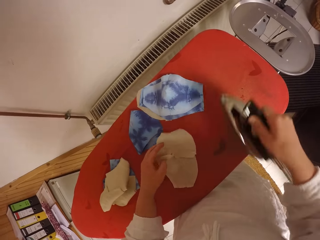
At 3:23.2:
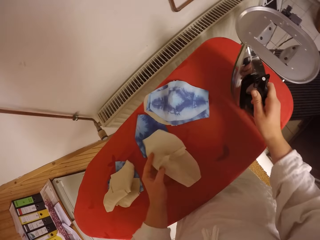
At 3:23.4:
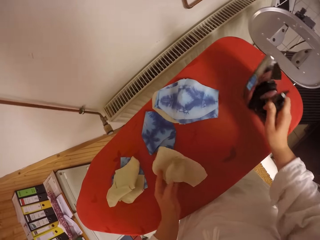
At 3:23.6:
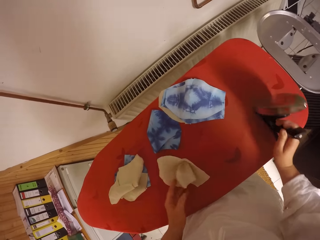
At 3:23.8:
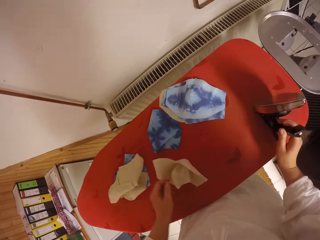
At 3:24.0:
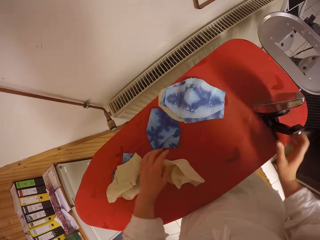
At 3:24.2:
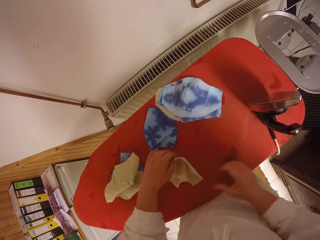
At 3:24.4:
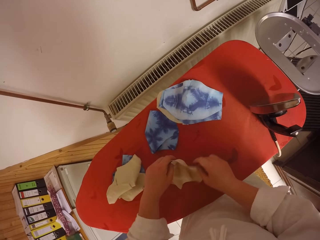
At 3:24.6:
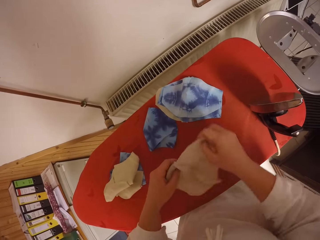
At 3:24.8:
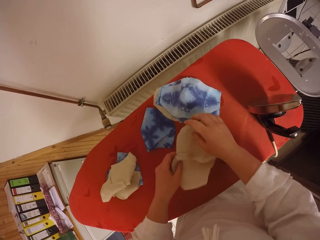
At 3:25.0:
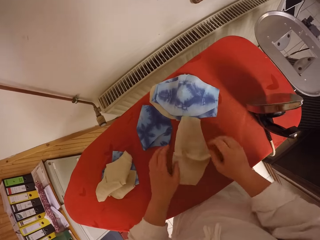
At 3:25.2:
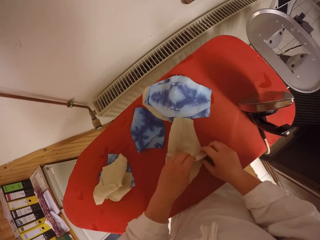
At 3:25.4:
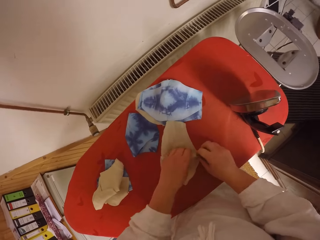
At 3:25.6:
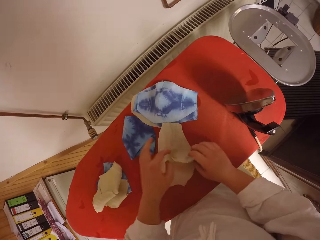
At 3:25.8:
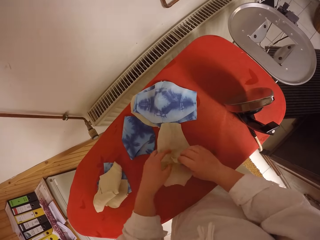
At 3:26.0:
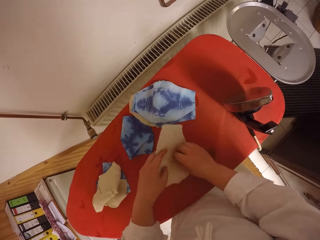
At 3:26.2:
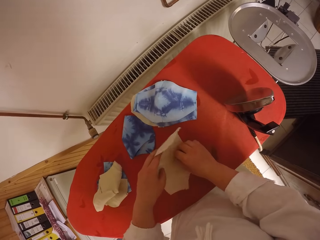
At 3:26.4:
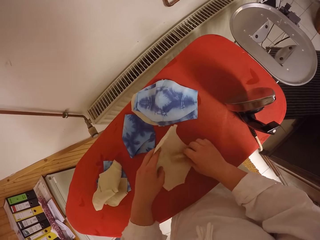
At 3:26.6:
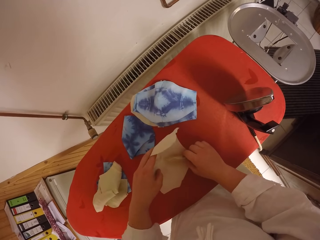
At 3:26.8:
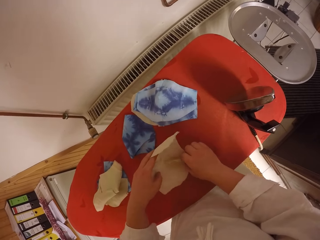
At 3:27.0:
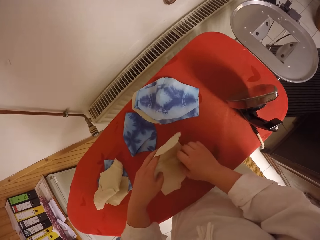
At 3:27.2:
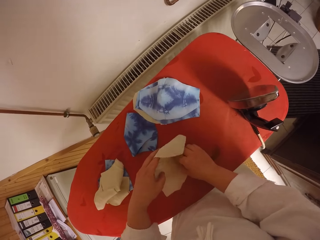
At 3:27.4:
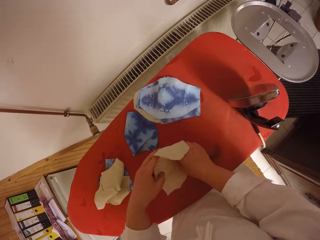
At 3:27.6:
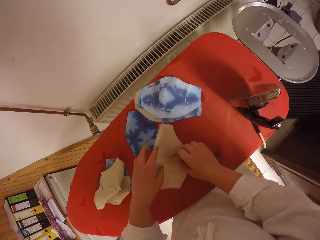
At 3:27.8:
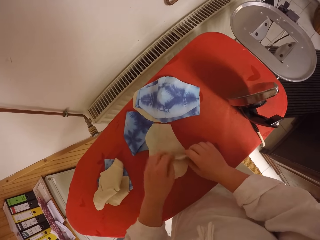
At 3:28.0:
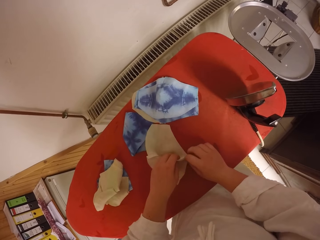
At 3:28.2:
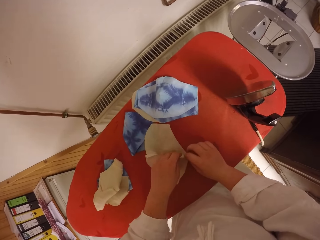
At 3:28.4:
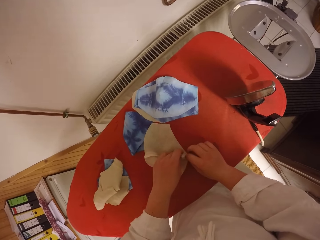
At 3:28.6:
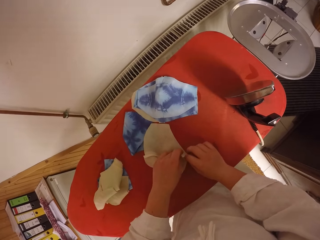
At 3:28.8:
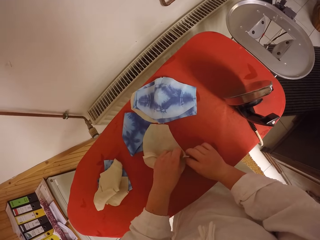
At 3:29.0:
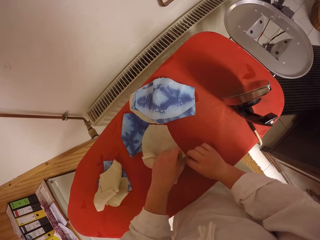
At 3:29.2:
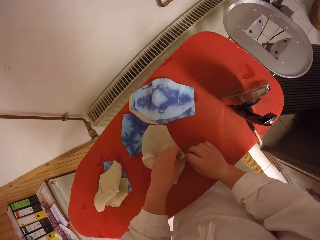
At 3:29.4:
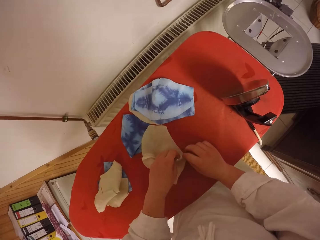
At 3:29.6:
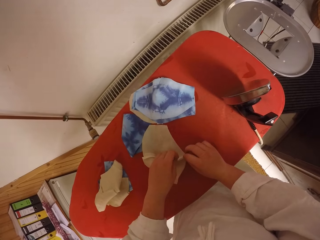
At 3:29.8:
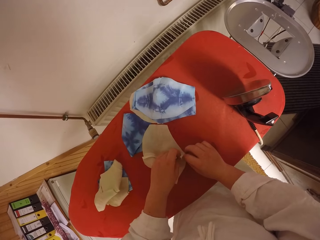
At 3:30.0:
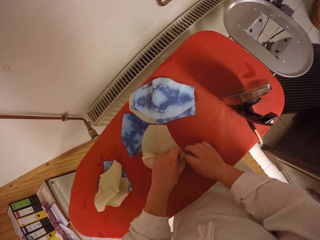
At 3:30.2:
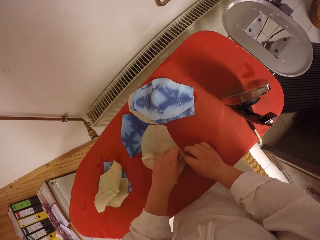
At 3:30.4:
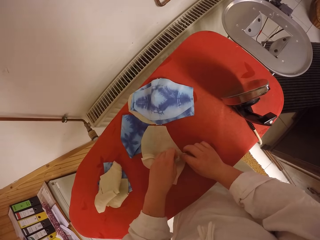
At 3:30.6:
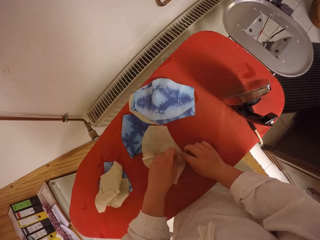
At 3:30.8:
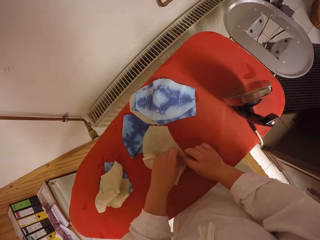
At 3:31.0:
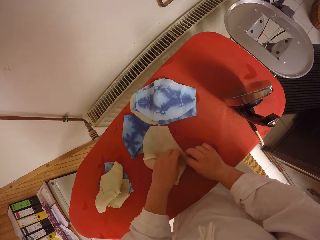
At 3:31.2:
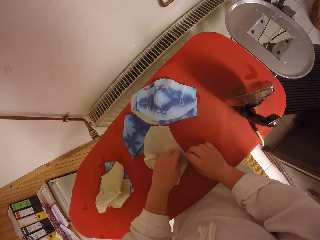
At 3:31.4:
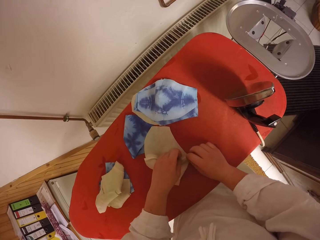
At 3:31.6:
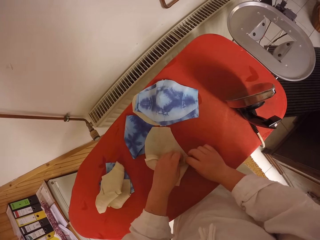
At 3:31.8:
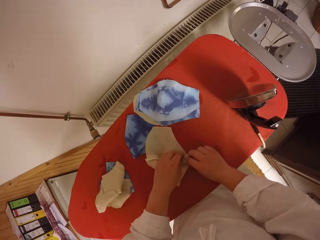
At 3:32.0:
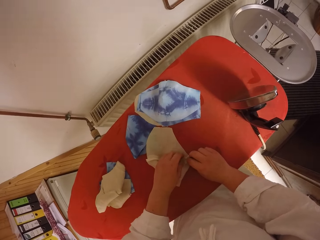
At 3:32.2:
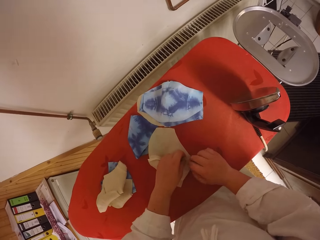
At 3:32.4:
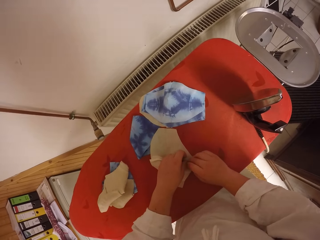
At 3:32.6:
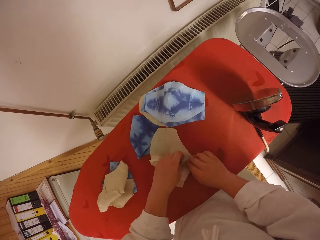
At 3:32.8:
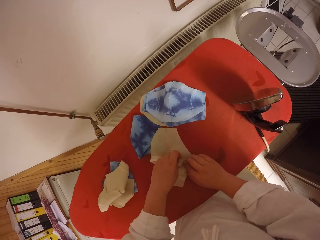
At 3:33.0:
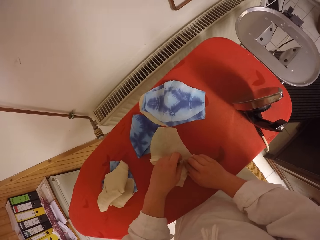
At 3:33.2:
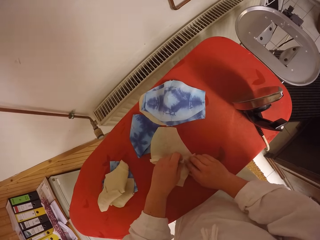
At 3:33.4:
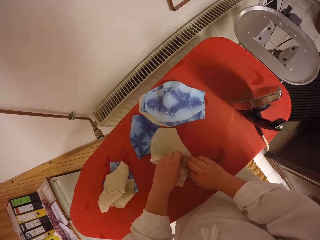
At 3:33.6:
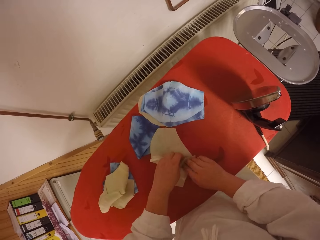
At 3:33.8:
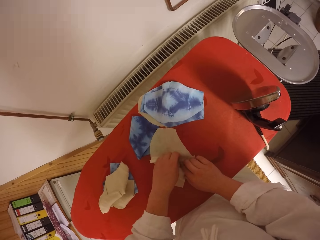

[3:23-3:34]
The camera wearer drops the electric iron on the ironing table with her right hand. She picks the fabric. She adjusts the fabric with both hands on the ironing table. She straightens the fabric with both hands on the ironing table.

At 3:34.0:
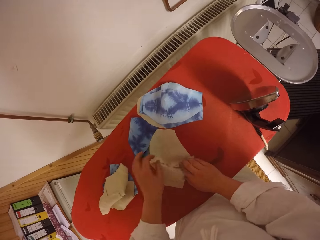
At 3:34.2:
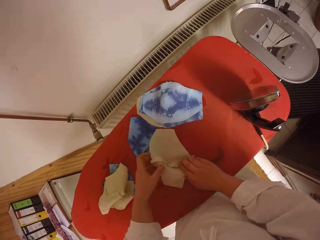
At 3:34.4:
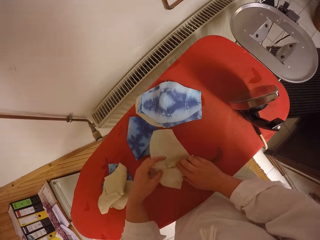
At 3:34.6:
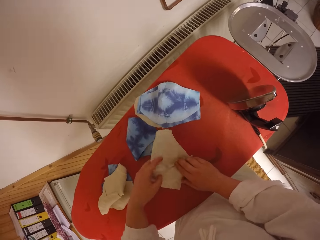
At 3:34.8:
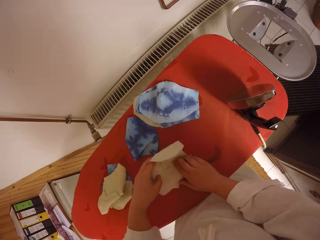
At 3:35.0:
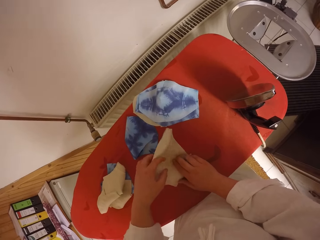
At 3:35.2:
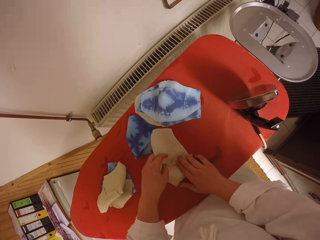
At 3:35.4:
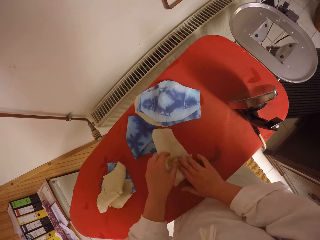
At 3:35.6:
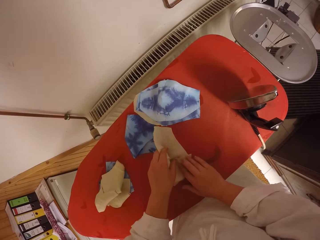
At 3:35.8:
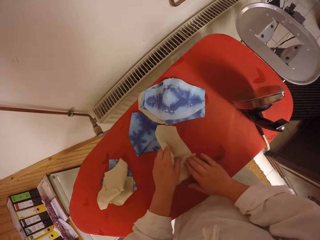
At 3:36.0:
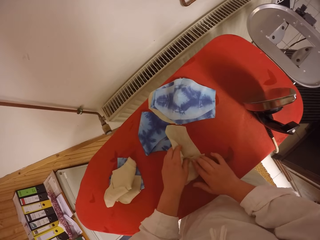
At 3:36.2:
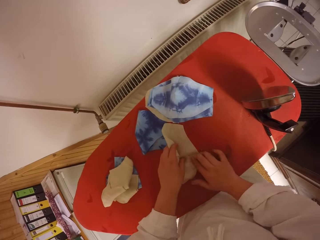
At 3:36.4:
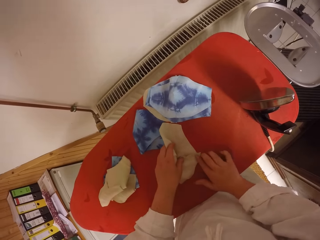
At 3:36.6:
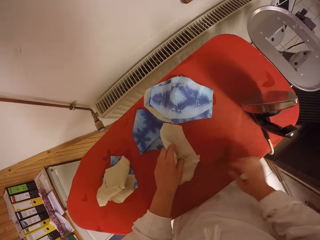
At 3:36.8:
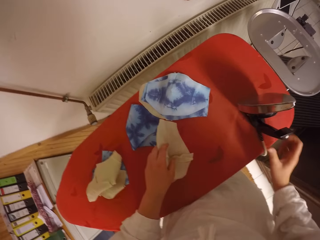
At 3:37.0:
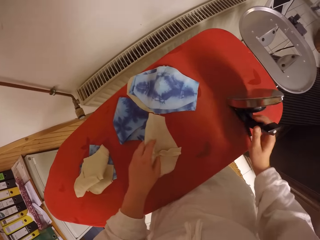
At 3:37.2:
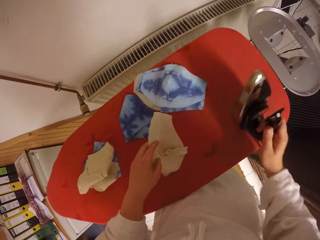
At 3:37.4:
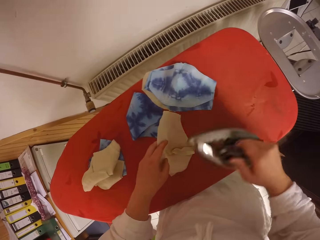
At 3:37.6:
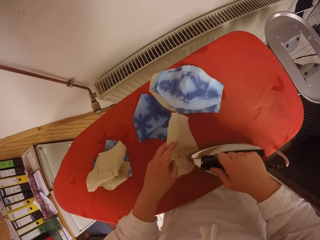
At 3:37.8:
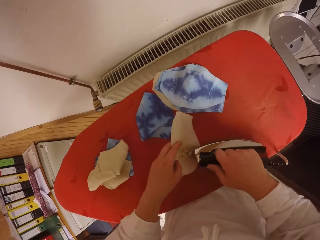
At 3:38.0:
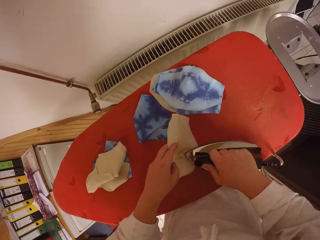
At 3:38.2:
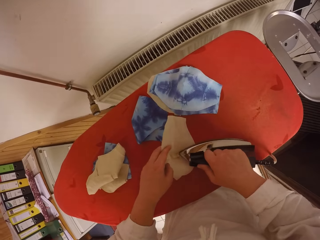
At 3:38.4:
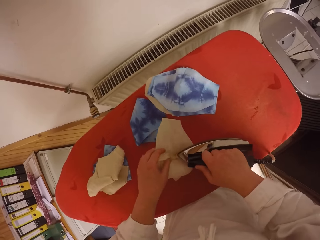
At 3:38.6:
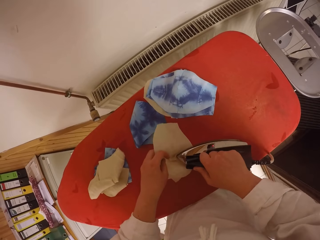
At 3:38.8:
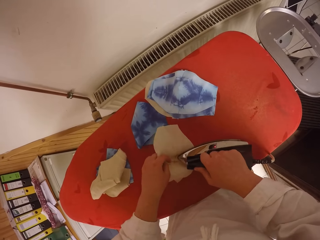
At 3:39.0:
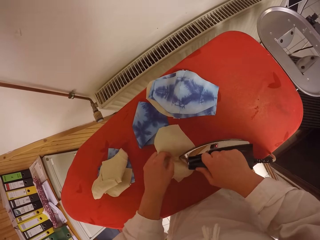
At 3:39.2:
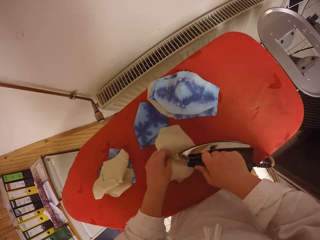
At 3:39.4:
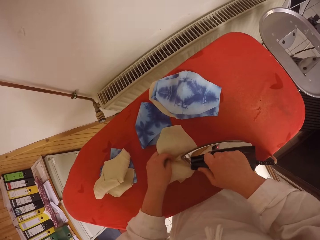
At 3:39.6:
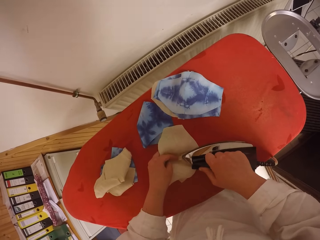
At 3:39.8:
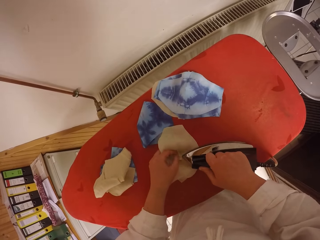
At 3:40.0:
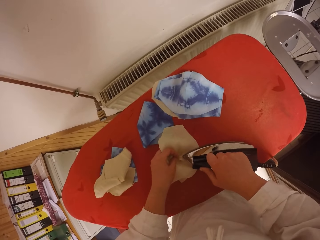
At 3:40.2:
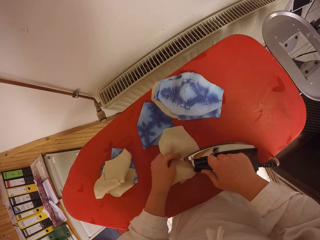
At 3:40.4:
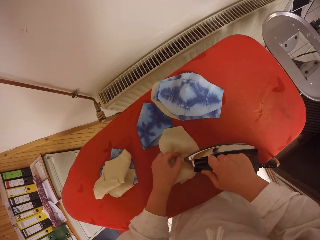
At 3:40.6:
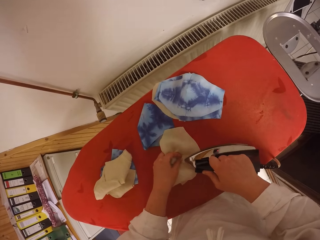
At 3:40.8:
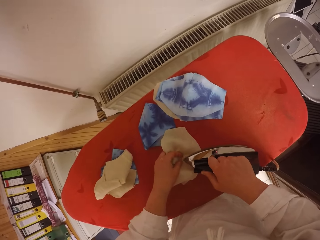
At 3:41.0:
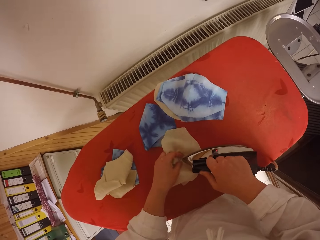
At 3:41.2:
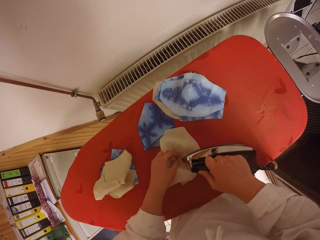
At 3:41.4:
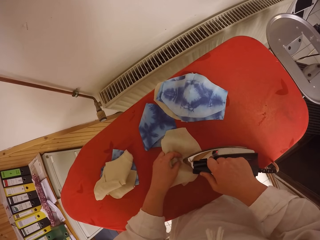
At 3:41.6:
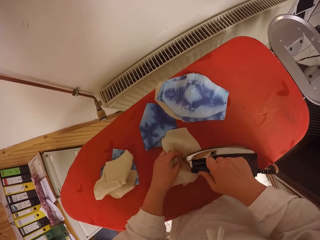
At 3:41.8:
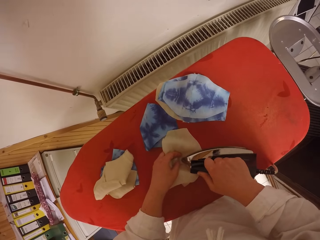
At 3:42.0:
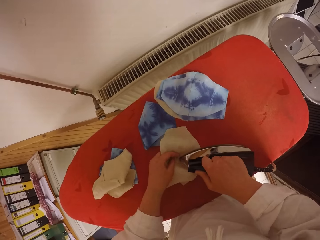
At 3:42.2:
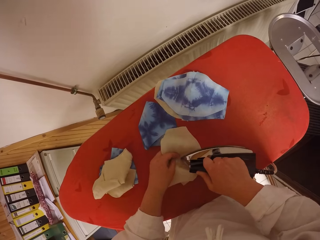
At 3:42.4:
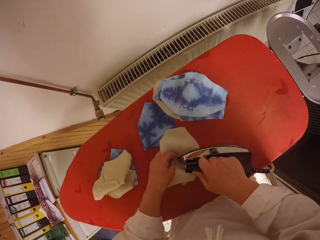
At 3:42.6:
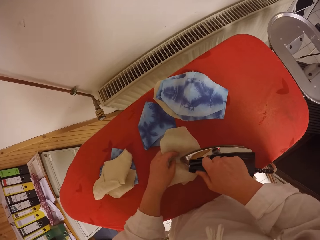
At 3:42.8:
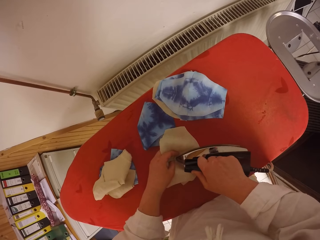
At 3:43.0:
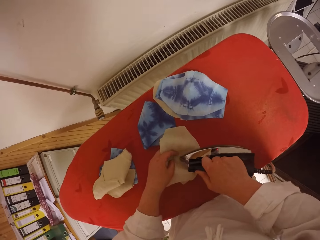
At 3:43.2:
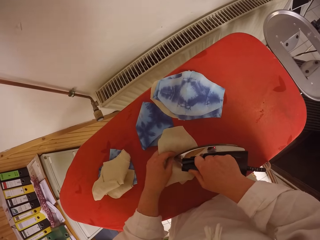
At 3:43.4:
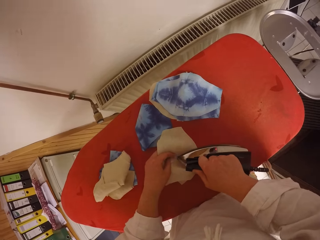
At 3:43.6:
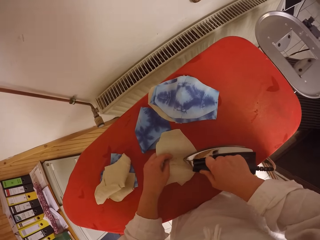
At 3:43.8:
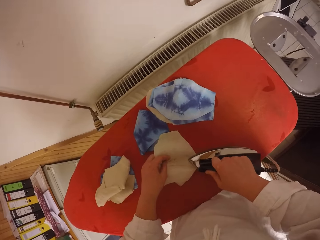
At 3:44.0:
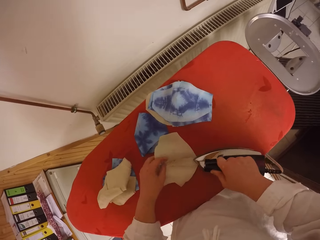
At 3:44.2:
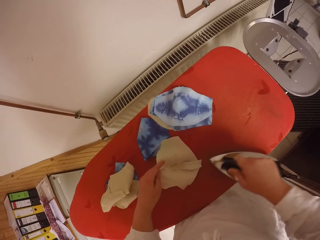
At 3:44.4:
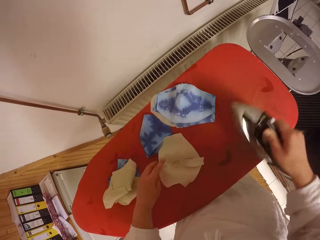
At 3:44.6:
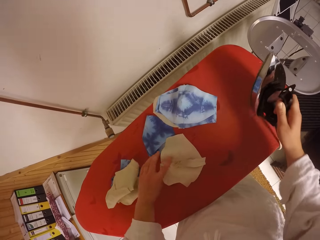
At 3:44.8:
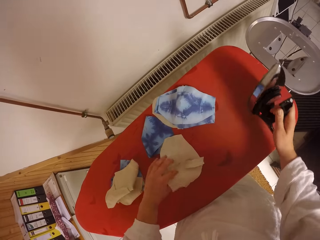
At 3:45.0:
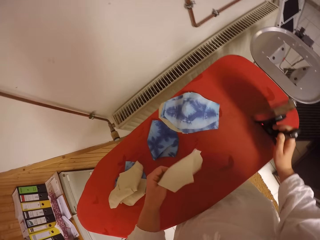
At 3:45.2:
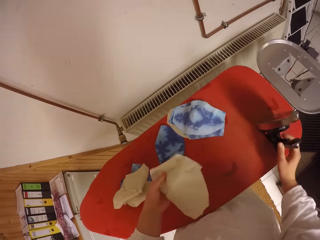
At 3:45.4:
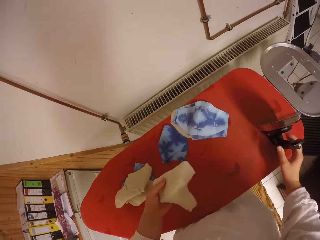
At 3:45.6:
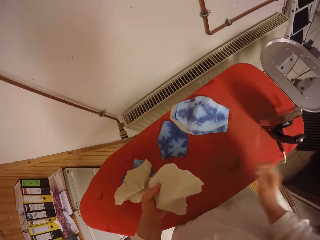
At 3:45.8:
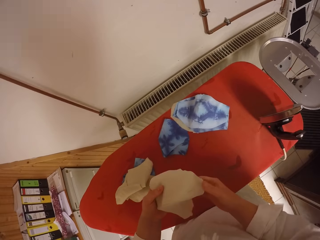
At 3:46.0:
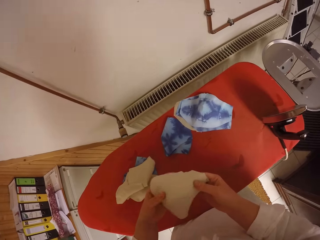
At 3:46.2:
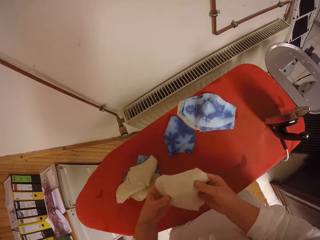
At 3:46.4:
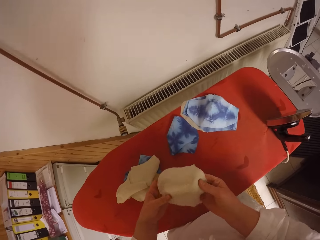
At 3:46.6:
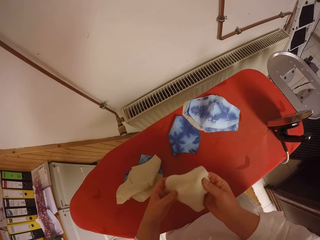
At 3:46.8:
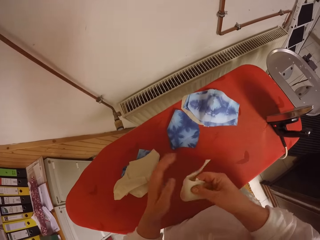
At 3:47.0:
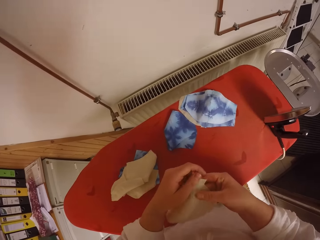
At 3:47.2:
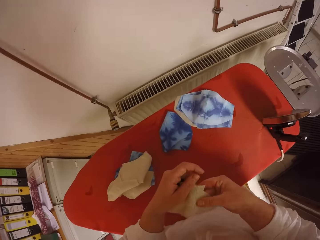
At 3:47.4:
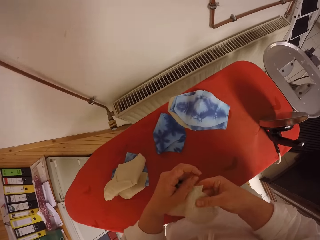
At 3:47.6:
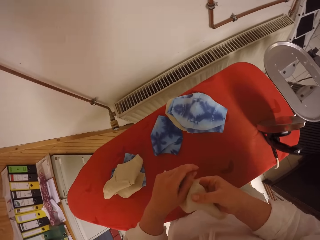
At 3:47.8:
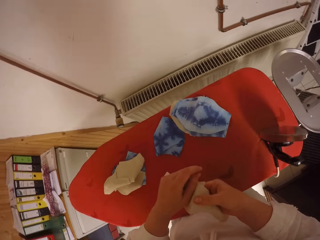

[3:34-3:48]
The camera wearer picks the electric iron from the ironing table with her right hand. She irons the fabric with the electric iron on her right hand. She adjusts the fabric with her left hand. She drops the electric iron on the ironing table with her right hand. She picks the fabric. She adjusts the fabric with both hands. She straightens the fabric.
